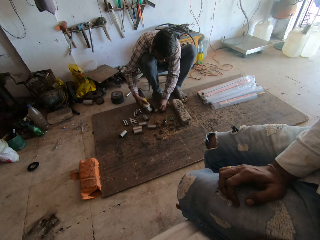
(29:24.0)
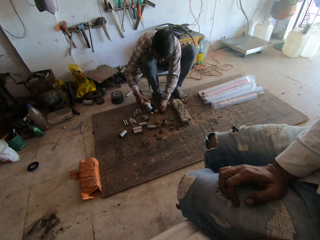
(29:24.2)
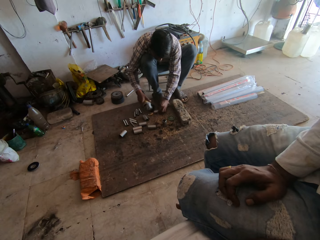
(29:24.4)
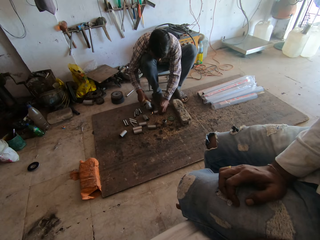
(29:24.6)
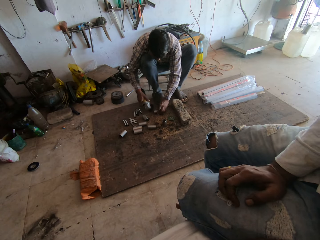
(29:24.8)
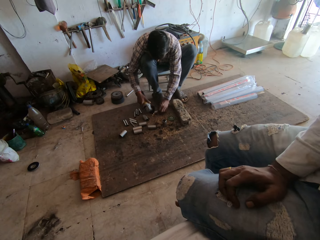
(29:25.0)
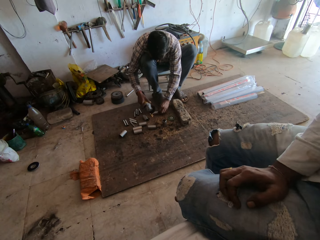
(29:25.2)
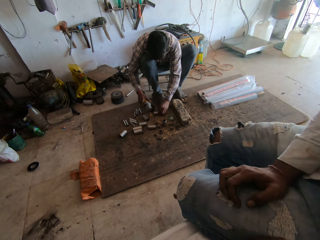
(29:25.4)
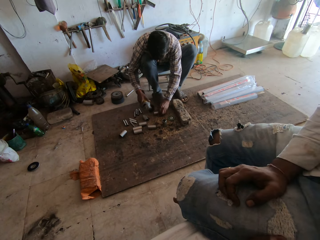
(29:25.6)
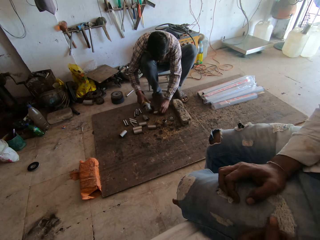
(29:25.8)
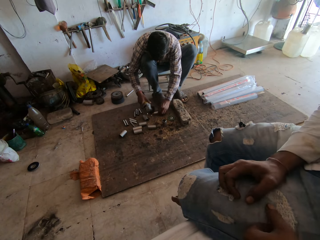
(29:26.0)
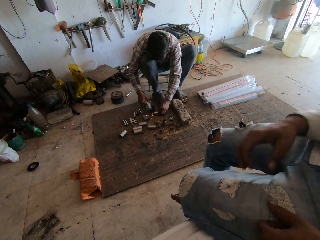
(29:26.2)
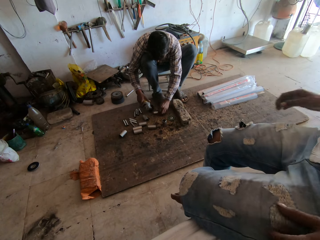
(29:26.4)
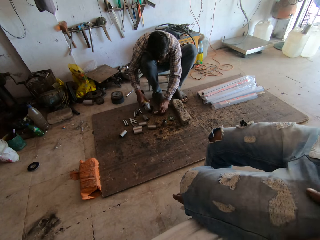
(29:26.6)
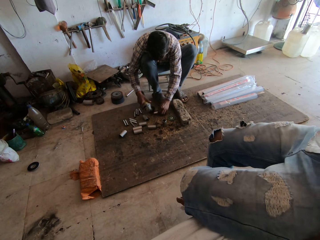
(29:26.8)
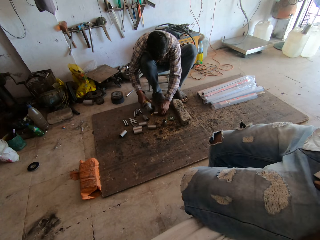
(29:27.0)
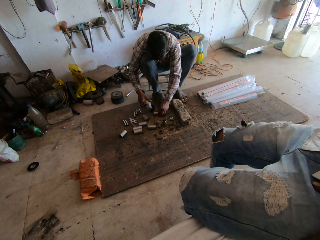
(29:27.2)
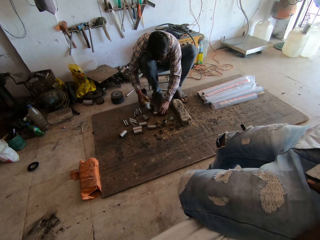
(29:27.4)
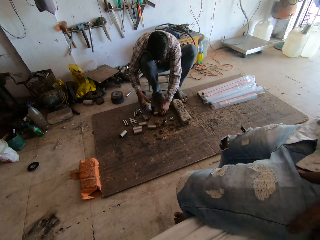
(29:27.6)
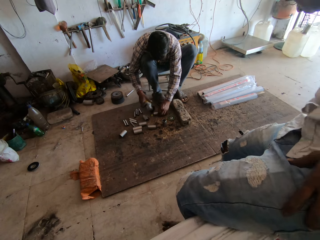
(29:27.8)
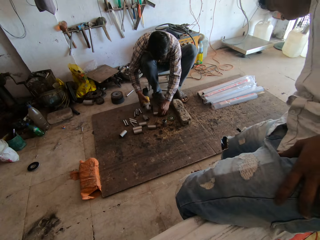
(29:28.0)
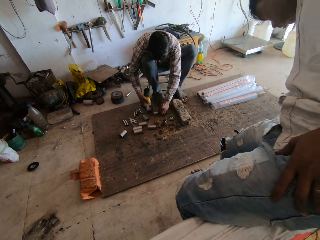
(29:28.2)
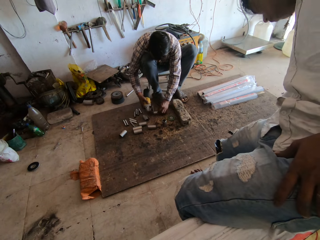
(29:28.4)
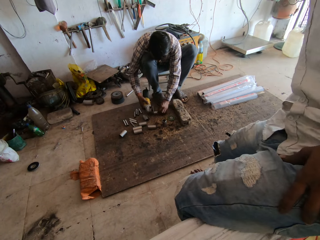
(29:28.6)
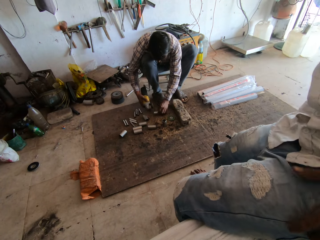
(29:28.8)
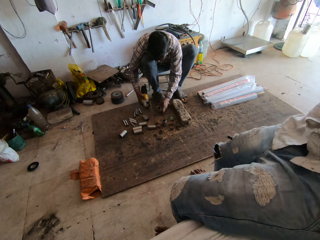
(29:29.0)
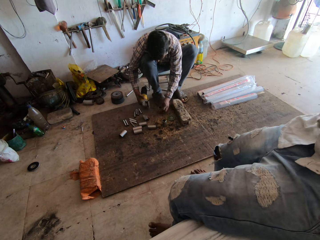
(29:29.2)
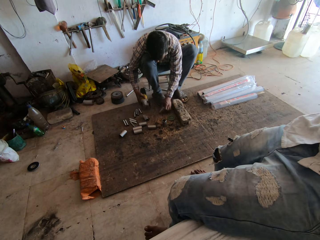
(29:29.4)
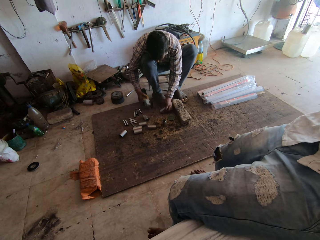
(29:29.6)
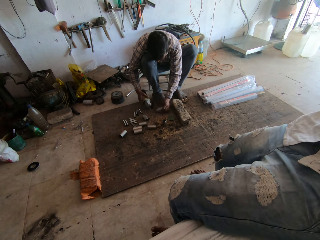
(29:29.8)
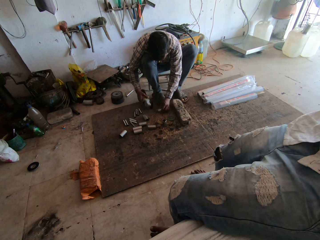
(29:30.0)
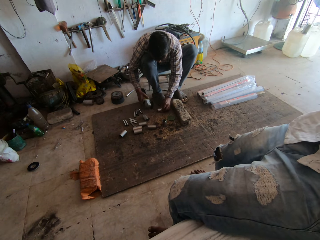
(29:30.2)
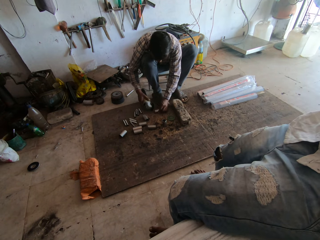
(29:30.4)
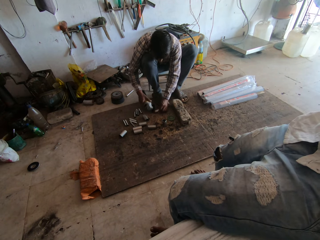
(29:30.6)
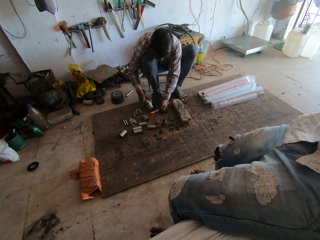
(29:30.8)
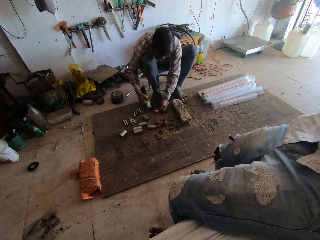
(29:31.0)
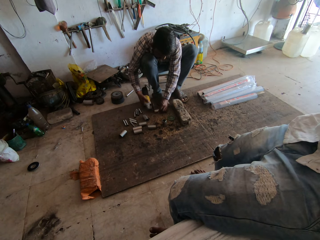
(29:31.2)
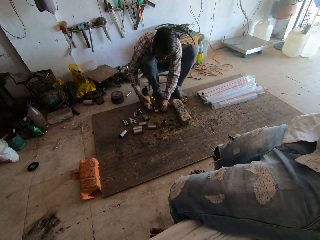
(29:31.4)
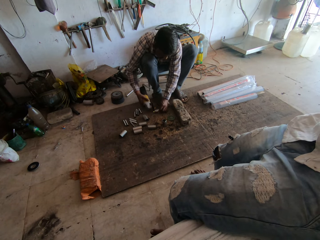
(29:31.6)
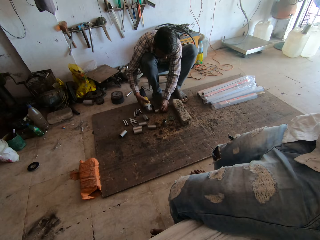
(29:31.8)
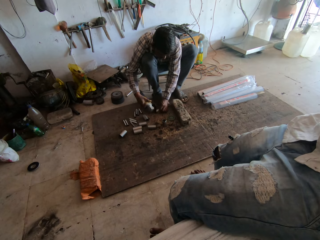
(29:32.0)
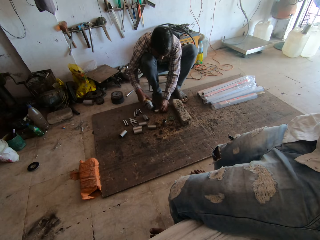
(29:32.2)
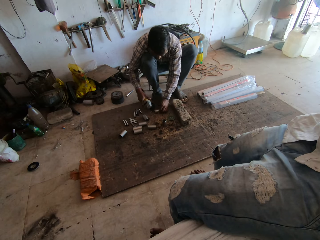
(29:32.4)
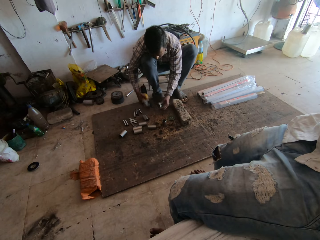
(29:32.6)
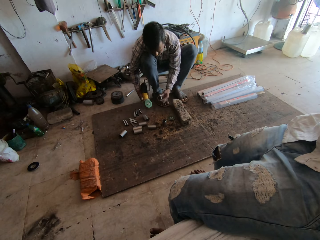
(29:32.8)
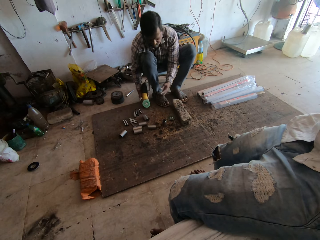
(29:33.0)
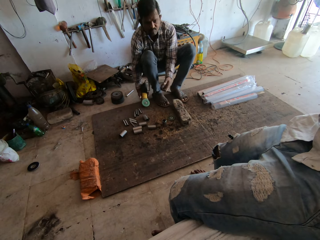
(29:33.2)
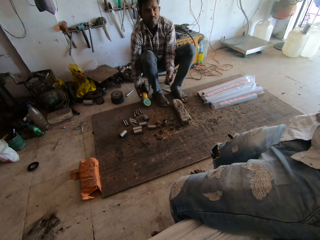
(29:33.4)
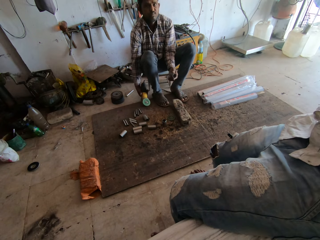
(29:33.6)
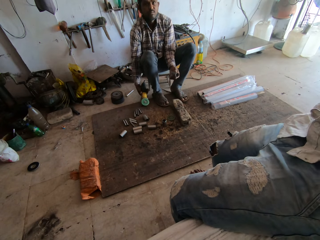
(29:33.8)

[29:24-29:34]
The man smoothens the hollow bar in his left hand with the angle grinder in his right hand. The camera wearer interacts with the man.

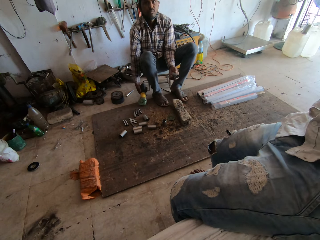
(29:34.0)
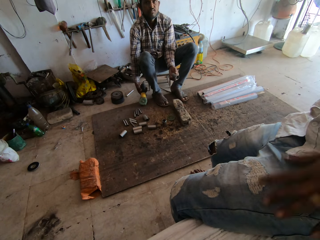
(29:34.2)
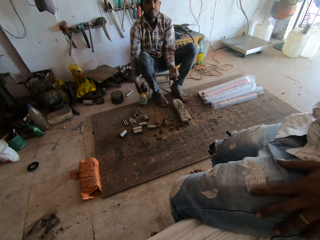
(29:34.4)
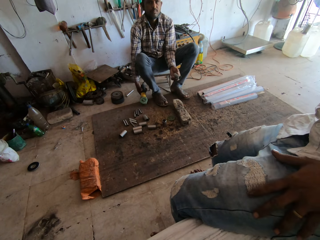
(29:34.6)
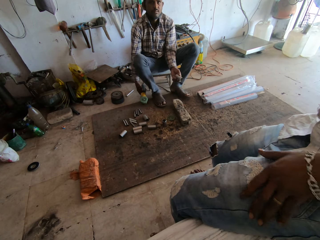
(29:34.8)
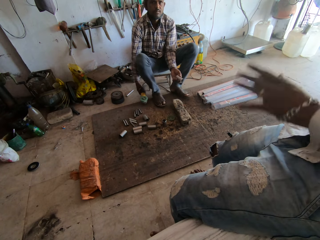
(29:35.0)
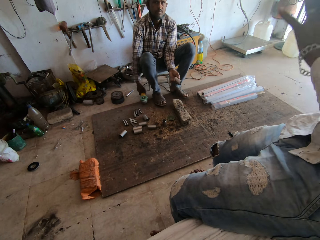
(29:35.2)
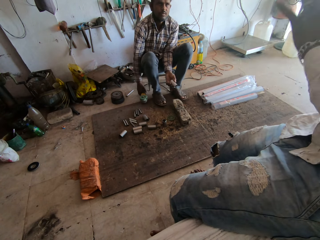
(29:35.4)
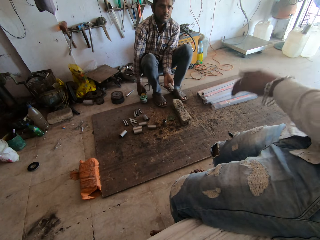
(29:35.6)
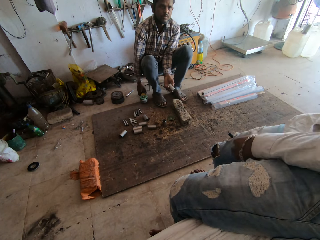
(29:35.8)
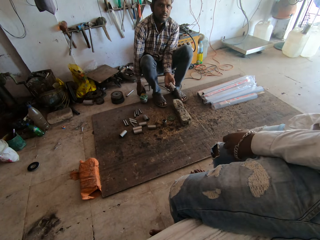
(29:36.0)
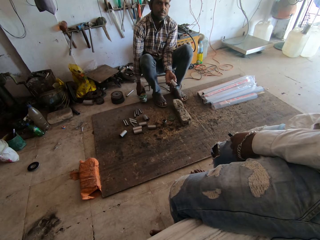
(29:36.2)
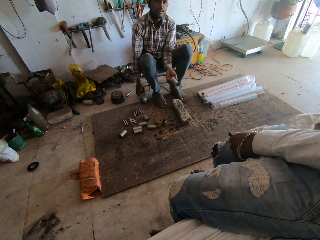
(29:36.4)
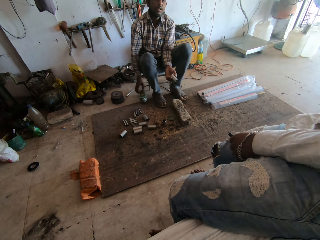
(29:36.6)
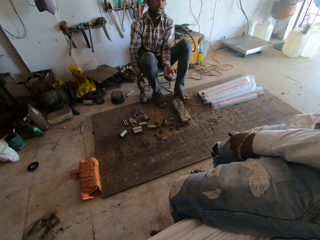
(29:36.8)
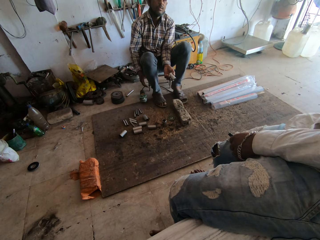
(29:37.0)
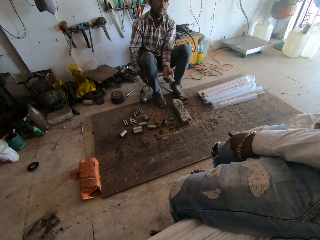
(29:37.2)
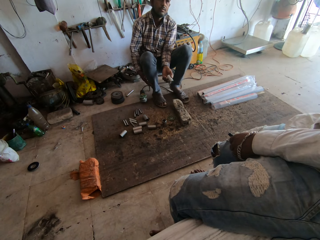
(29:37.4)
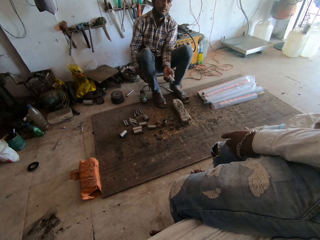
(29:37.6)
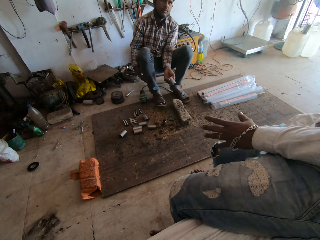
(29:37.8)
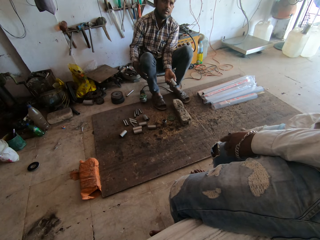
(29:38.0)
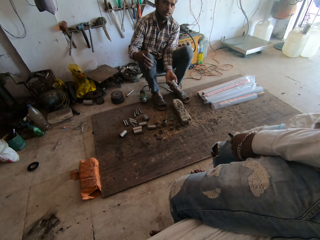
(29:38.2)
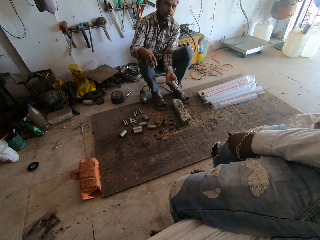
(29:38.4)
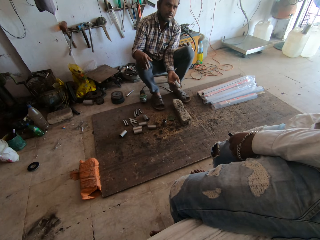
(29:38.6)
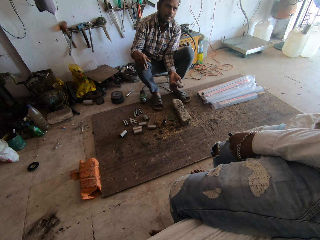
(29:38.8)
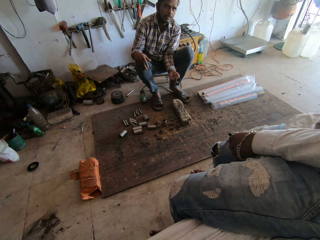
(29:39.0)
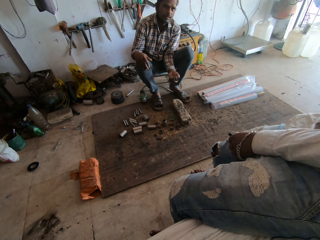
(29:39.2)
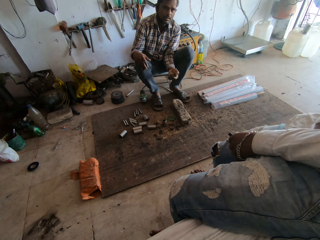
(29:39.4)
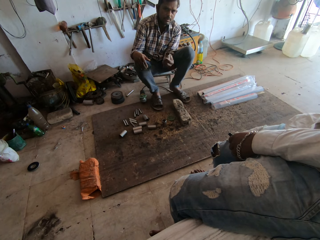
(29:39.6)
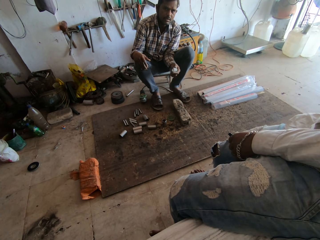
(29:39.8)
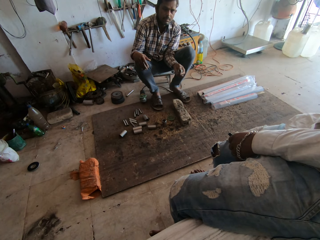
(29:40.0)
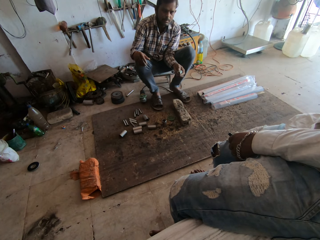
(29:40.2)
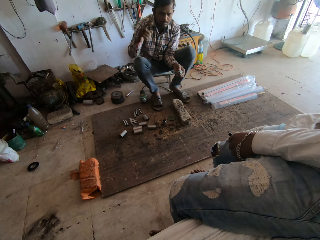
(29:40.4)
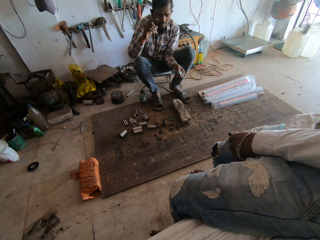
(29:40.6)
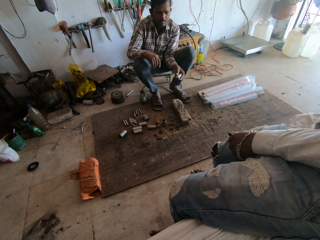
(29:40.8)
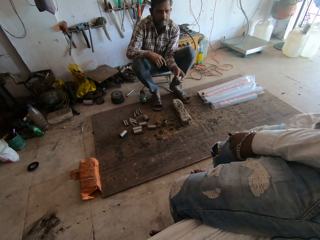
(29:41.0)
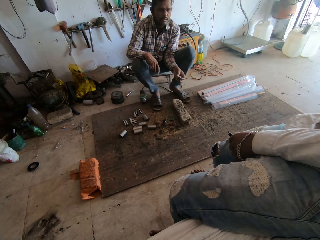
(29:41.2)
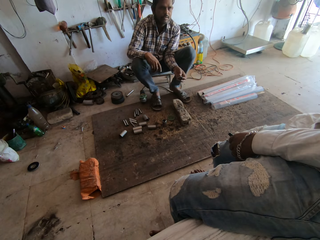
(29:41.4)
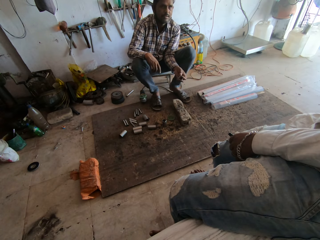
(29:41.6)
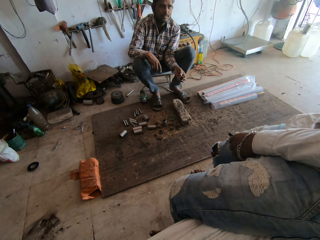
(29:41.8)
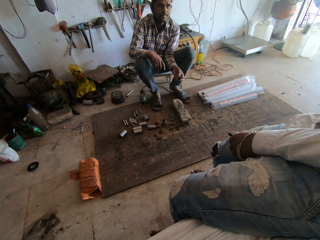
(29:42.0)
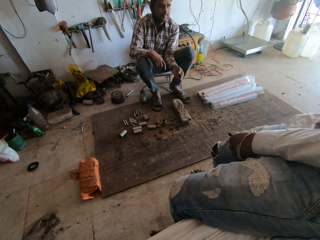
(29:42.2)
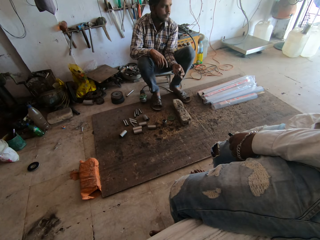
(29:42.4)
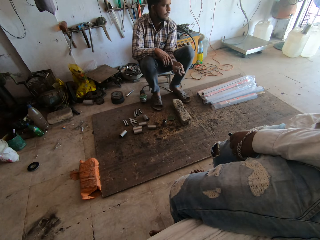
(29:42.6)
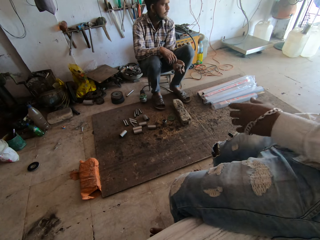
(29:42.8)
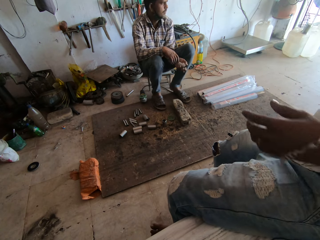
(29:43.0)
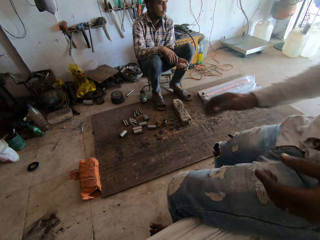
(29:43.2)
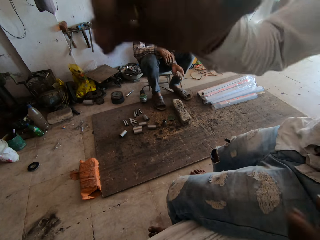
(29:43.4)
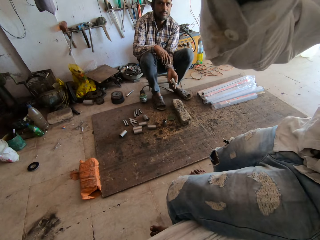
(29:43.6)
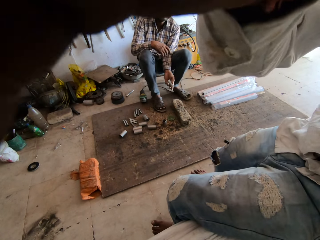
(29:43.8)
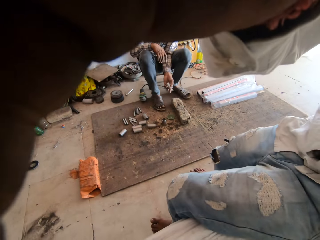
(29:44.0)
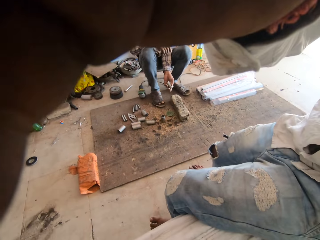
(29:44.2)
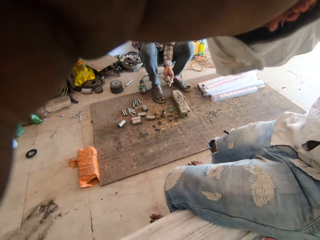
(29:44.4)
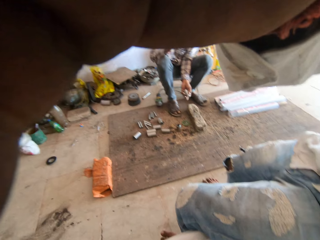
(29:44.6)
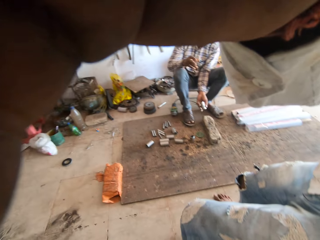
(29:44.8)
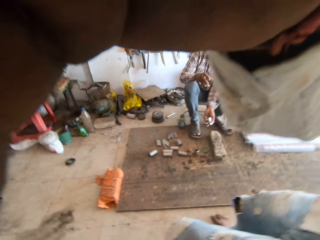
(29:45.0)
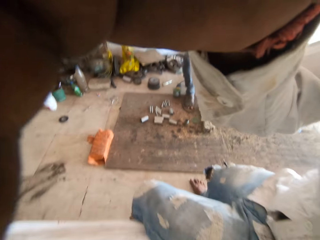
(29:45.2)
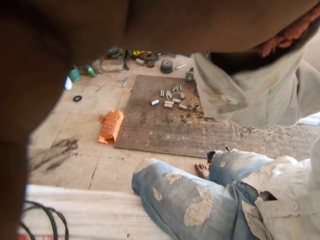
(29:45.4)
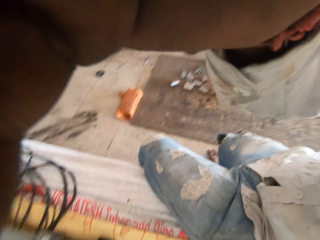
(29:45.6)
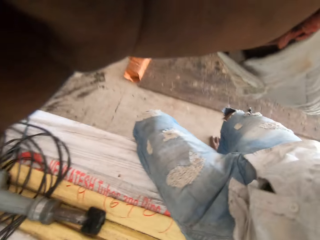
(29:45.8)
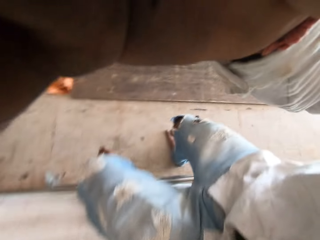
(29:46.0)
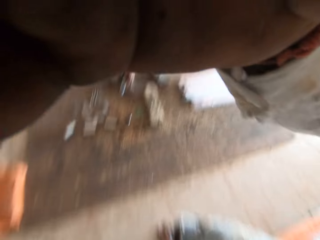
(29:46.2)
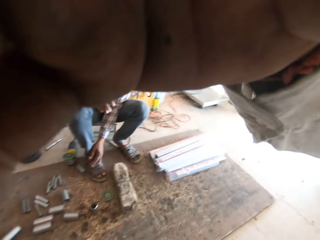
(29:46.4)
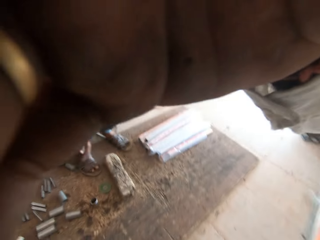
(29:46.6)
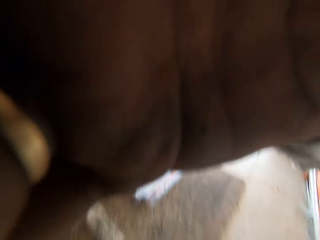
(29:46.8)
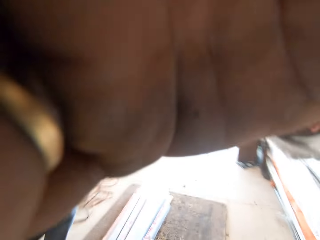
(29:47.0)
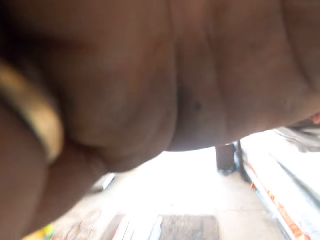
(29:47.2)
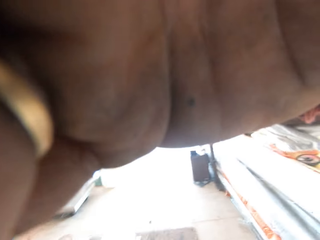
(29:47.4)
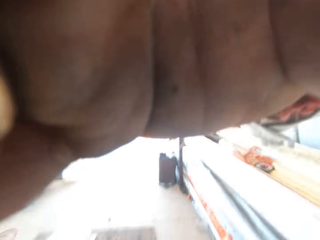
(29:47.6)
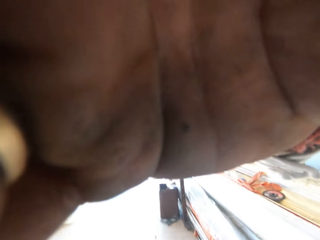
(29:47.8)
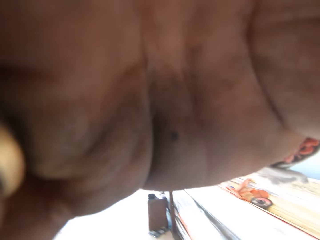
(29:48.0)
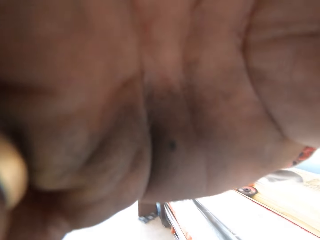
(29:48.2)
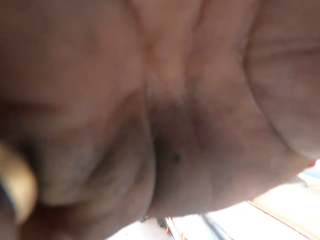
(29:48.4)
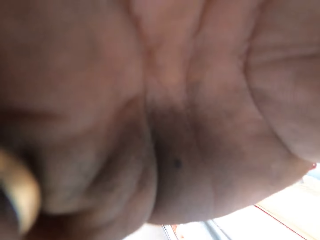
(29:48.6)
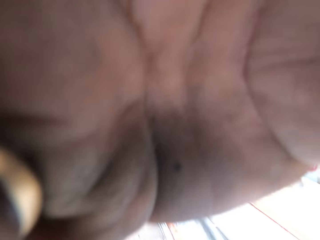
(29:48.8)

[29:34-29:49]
The man places the angle grinder on the plank with his right hand. The camera wearer adjusts the camera on the stack of pipes with his left hand. The man tilts the camera with his right hand.
